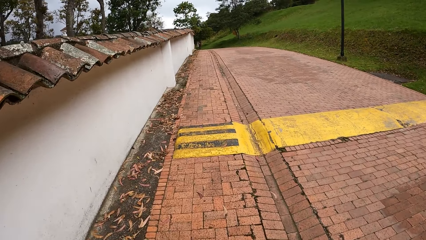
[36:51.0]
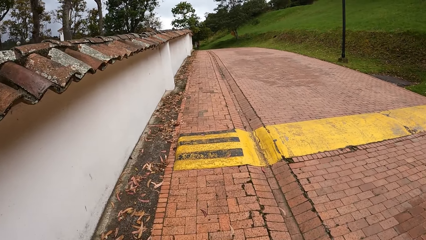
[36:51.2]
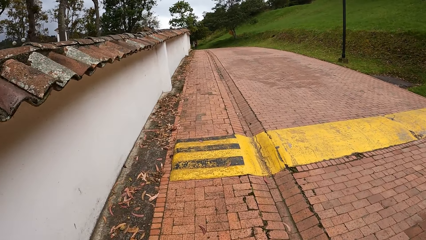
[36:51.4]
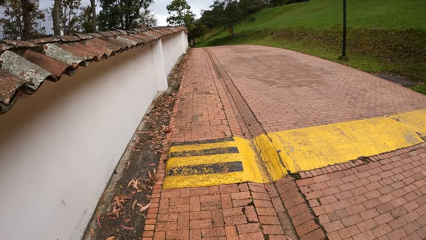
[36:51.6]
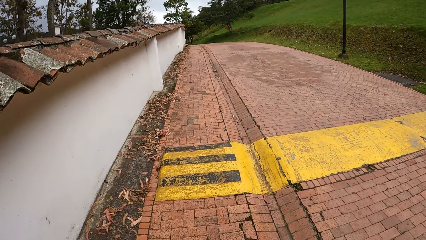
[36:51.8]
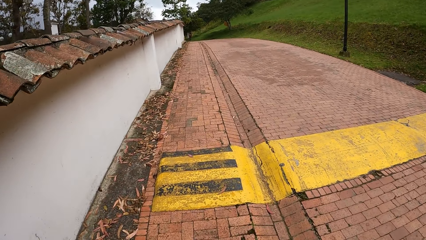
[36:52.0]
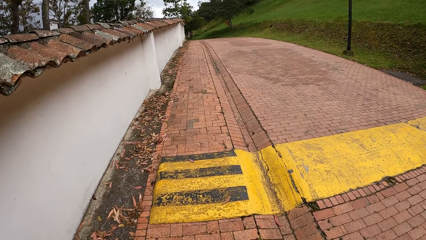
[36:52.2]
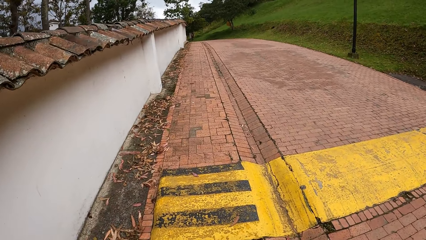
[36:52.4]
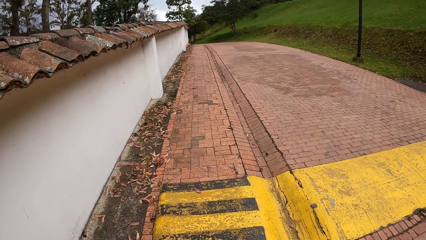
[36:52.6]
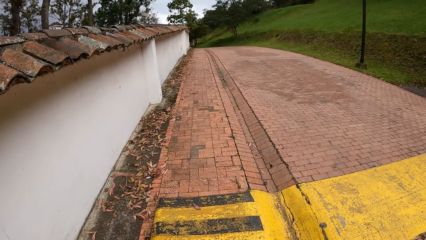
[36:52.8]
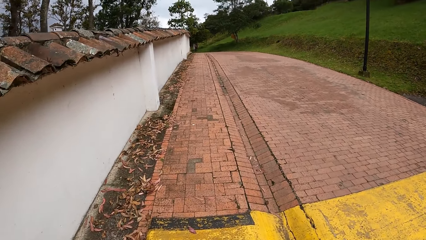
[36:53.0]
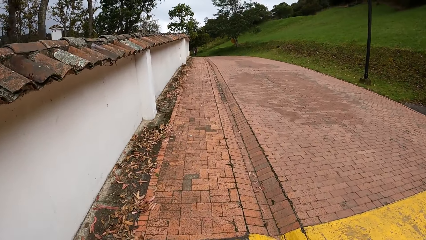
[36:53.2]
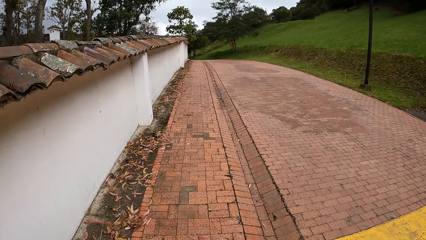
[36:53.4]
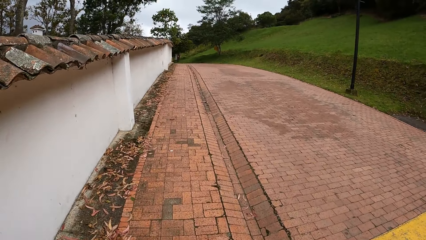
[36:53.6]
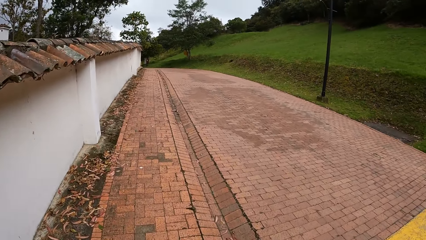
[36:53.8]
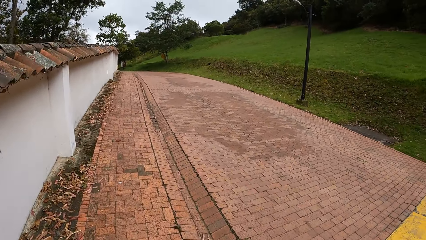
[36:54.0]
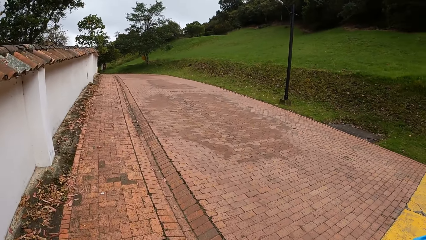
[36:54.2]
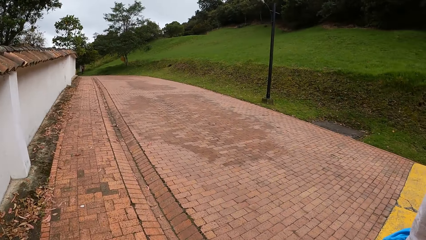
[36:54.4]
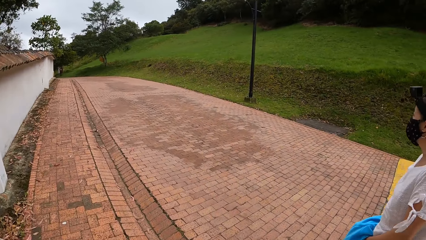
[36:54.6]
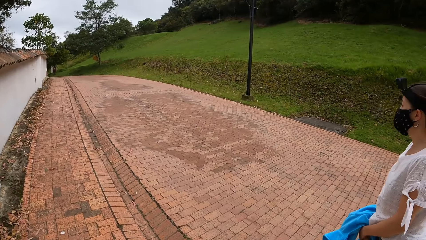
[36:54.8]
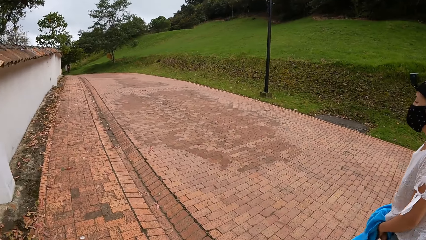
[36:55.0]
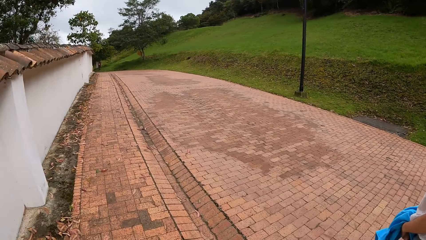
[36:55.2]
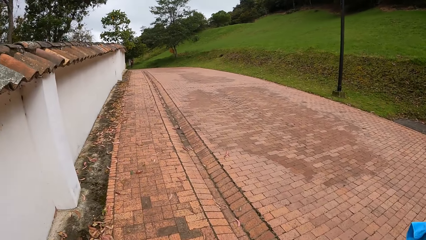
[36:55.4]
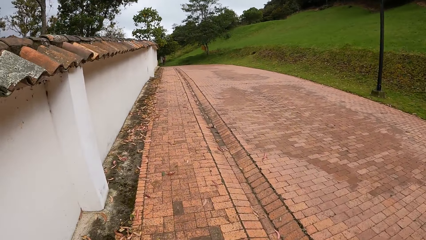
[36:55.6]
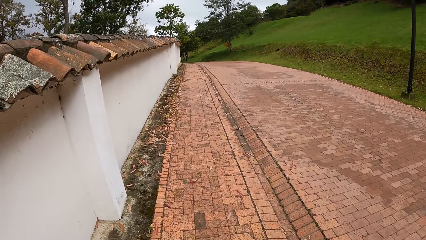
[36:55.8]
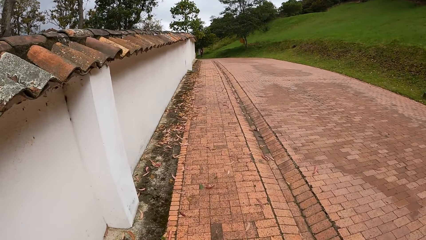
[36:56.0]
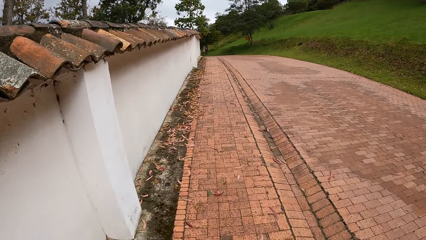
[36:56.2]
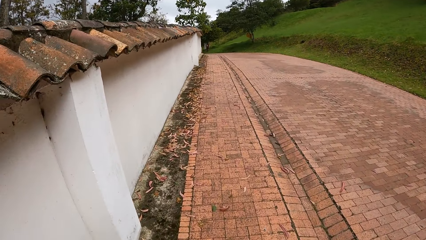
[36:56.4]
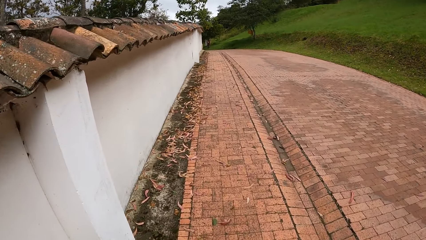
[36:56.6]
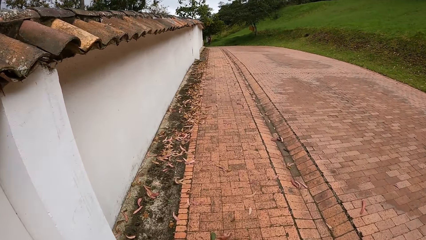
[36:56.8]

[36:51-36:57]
The camera wearer walks on the pavement with a woman, another woman, and a third woman.

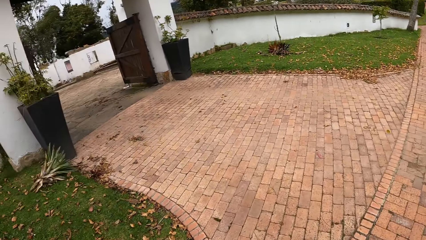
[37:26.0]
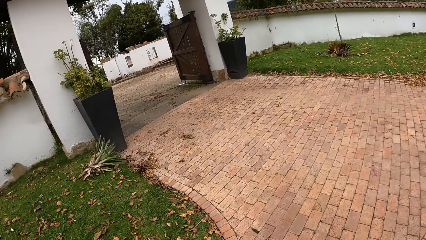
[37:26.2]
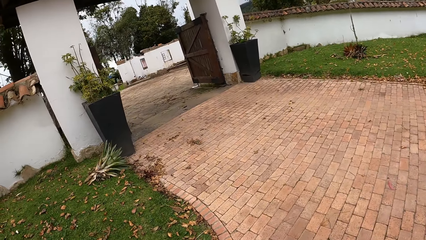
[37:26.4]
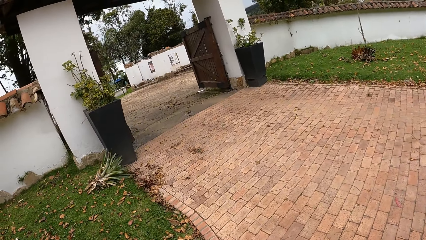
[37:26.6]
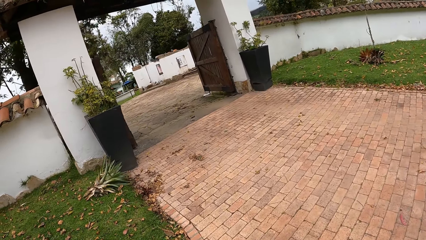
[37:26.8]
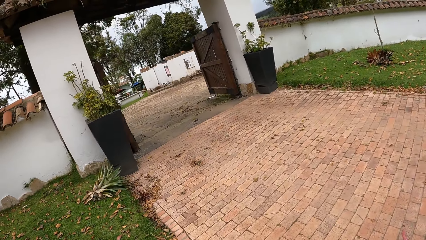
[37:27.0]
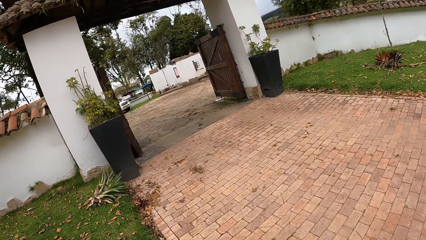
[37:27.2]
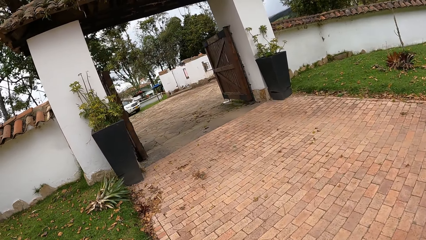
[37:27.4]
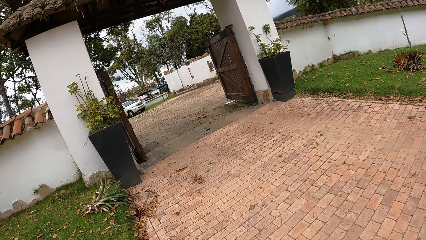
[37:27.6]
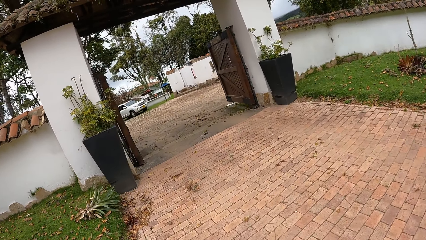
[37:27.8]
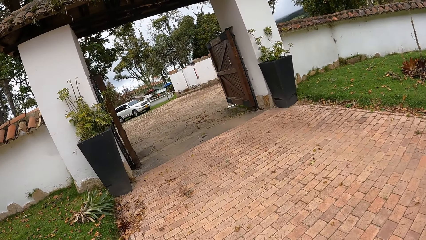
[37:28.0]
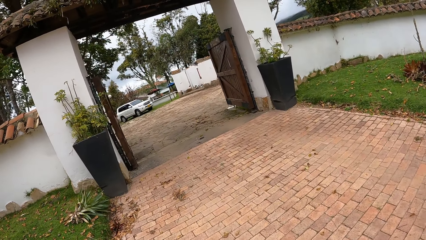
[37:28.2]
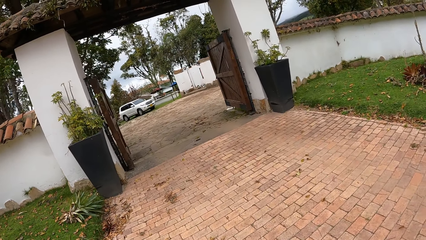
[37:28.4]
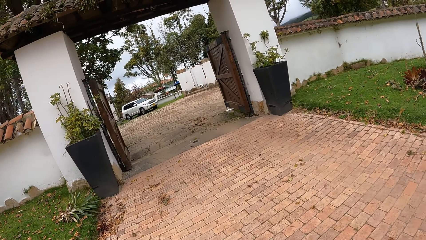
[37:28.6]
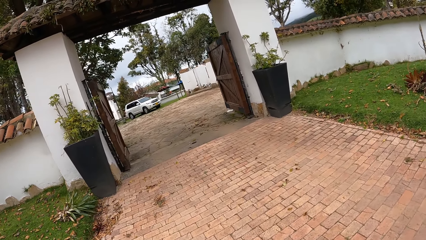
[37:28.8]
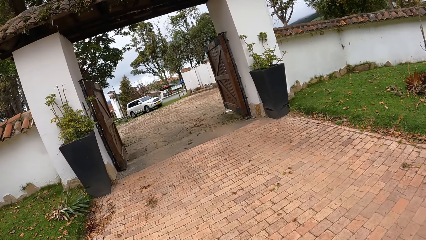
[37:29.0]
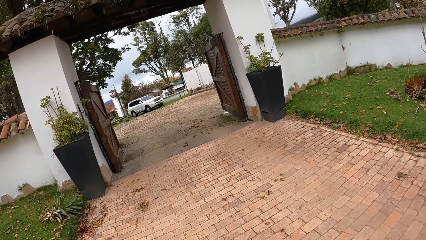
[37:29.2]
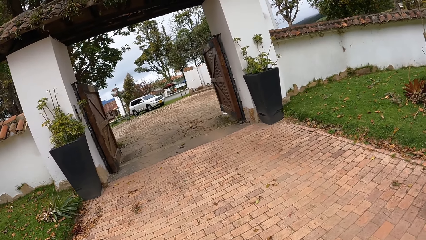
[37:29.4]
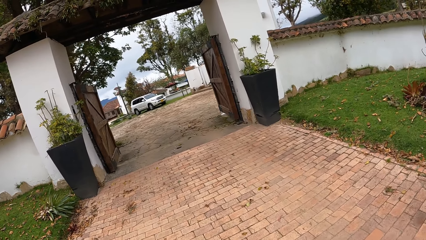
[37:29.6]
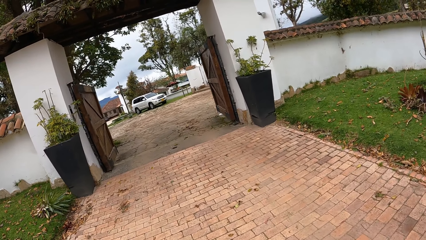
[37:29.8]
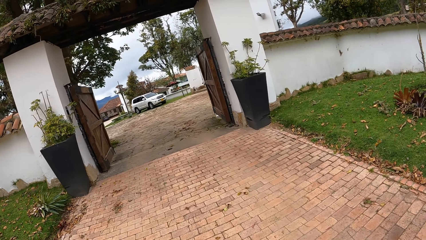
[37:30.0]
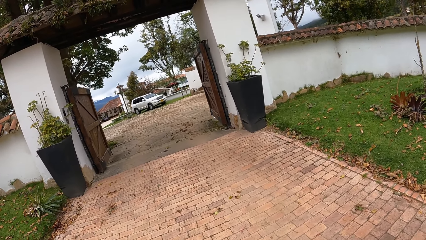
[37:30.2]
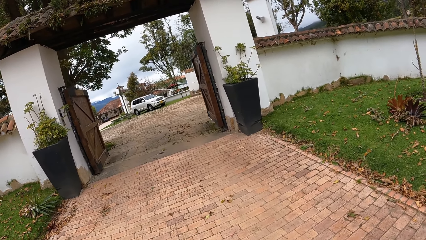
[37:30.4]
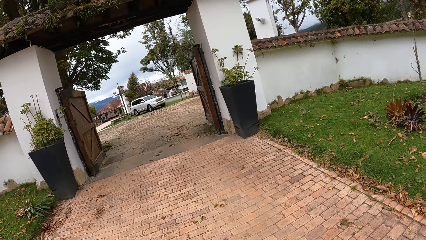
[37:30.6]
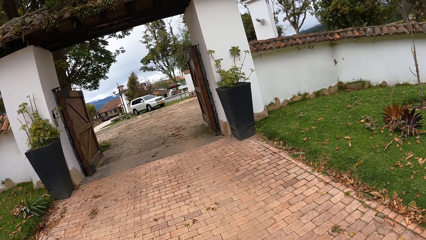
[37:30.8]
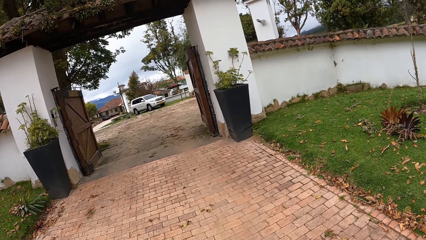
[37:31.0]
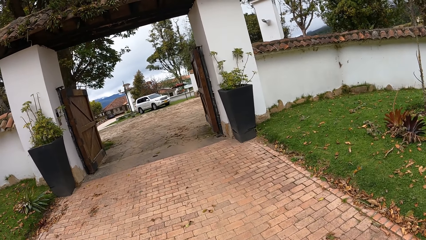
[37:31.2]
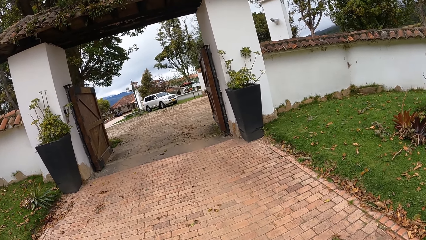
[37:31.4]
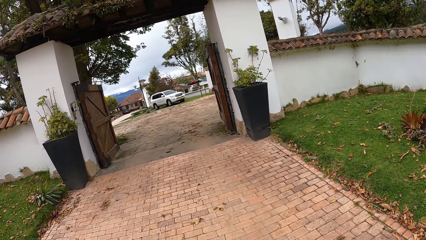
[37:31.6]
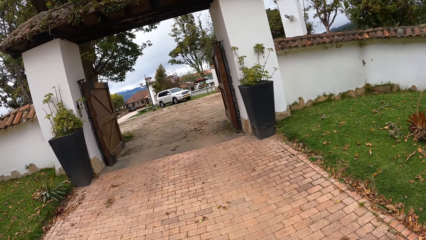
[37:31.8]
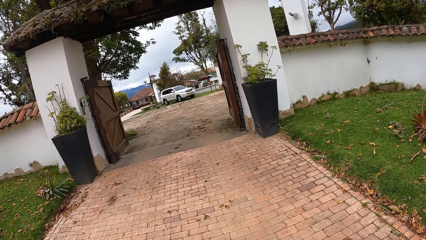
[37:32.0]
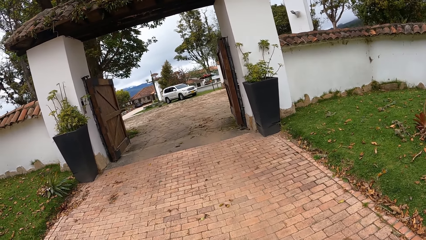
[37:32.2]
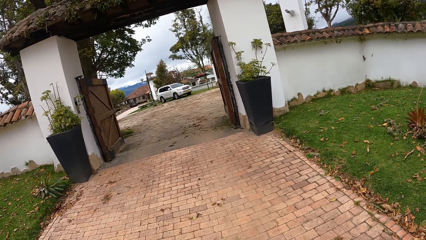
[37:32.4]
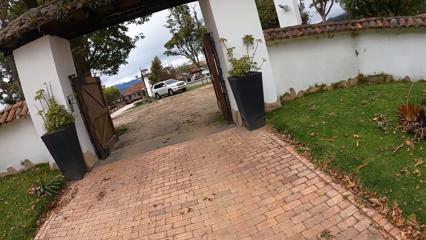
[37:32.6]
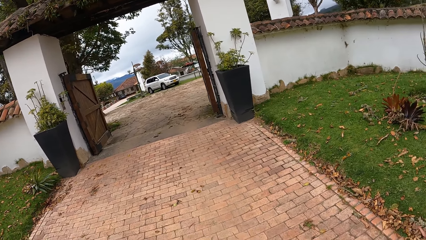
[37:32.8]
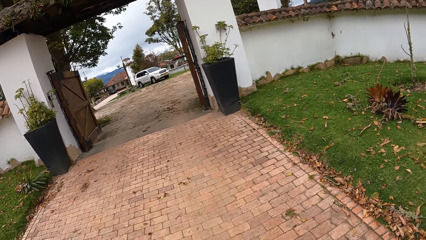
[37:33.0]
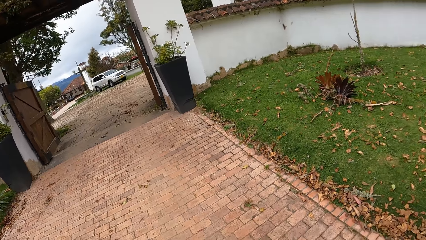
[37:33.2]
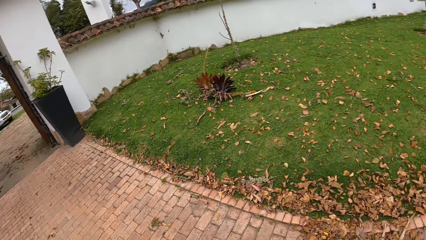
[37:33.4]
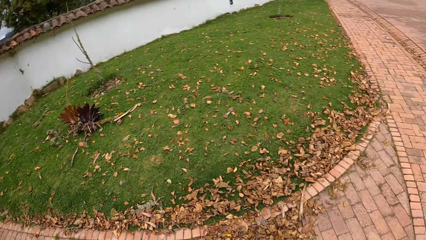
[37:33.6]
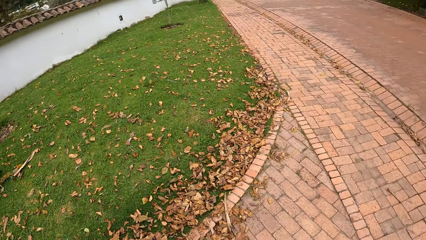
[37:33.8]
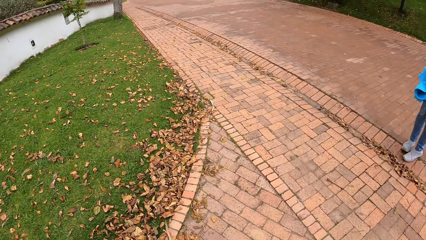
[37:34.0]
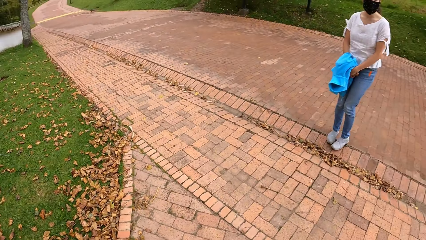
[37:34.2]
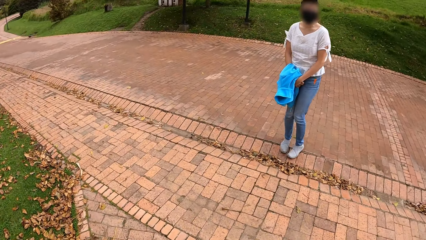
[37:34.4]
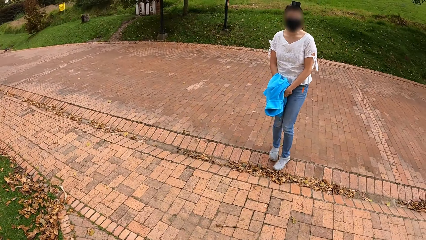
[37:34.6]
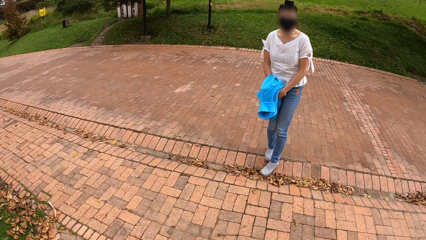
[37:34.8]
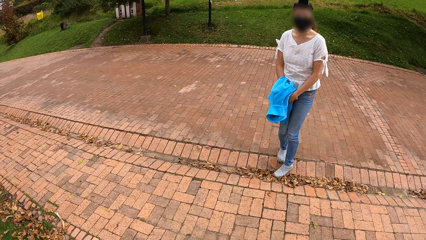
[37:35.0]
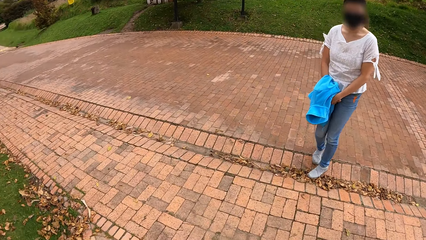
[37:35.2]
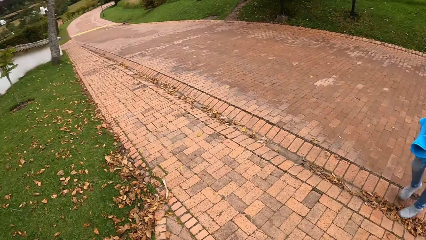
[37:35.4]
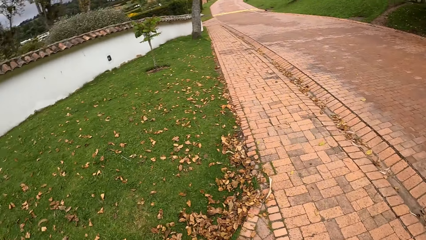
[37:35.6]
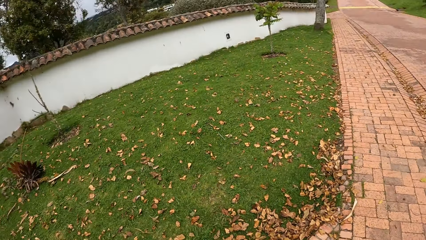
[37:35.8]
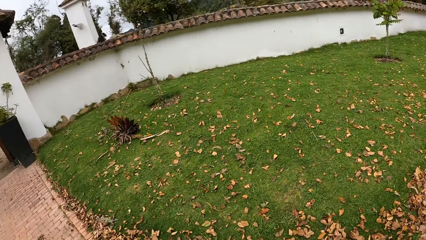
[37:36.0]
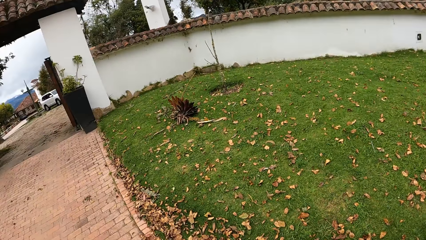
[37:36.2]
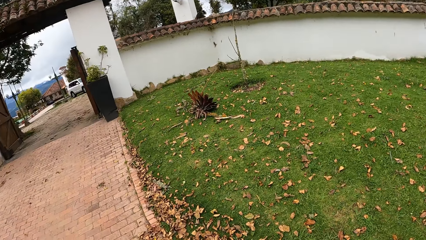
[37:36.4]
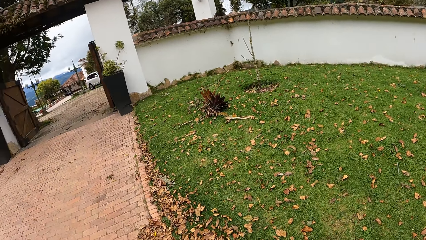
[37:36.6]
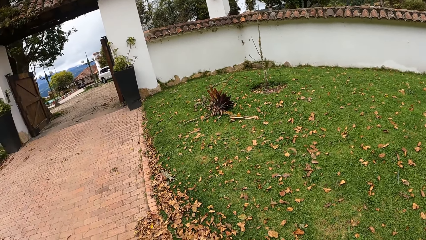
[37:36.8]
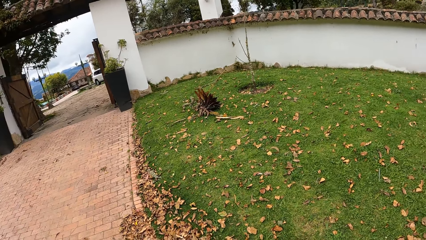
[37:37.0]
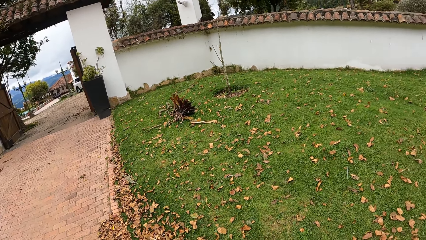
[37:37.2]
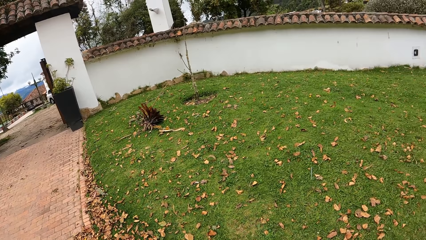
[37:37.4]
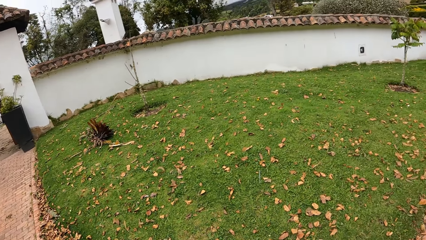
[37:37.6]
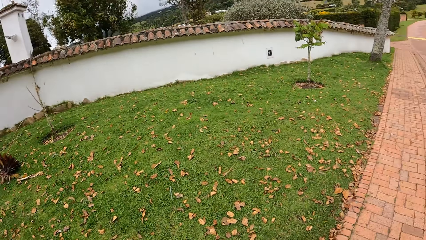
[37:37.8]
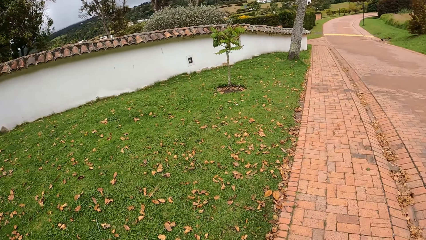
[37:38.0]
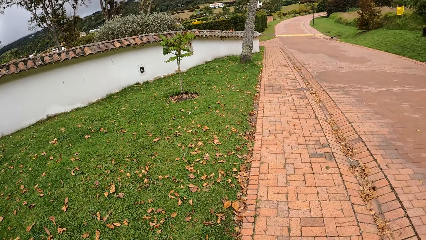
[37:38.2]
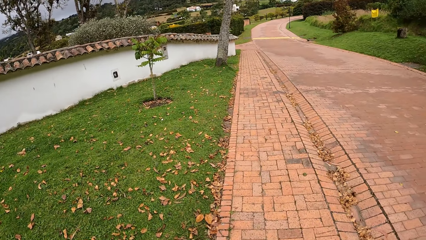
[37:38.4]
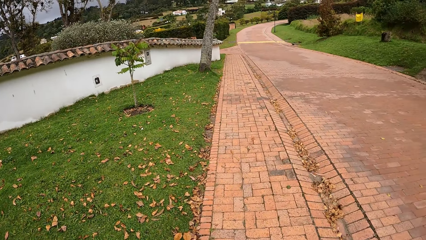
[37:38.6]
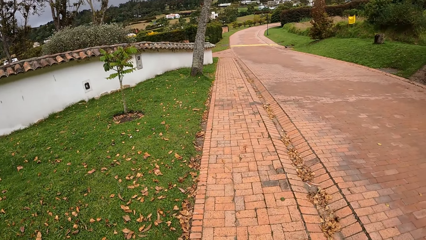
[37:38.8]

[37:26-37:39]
The camera wearer looks through the gate on the left. They stand for a while. They look at a woman. They look at the gate on the left.
